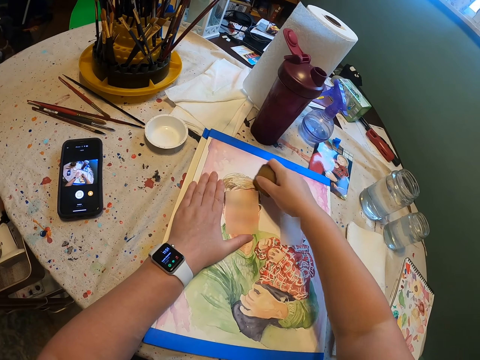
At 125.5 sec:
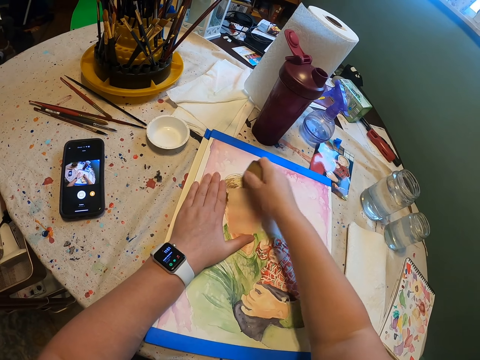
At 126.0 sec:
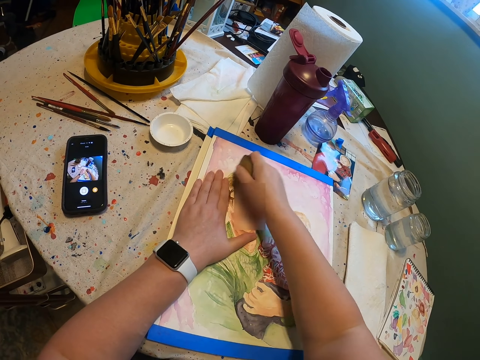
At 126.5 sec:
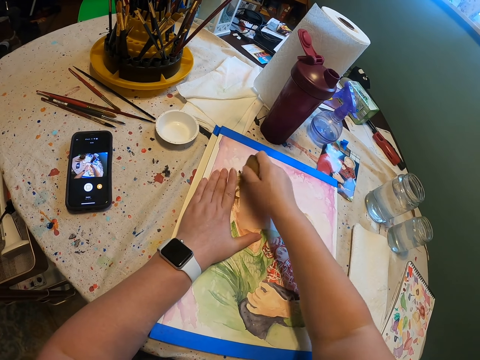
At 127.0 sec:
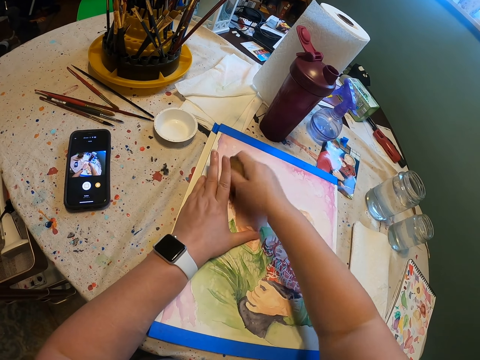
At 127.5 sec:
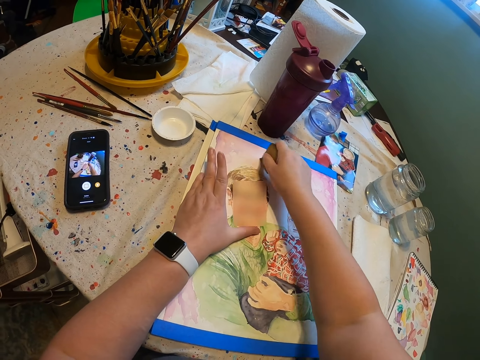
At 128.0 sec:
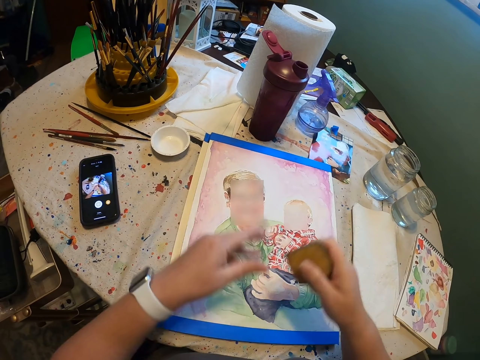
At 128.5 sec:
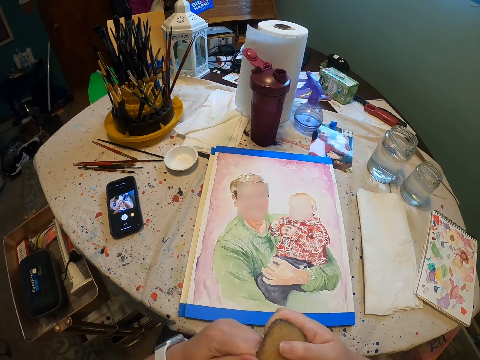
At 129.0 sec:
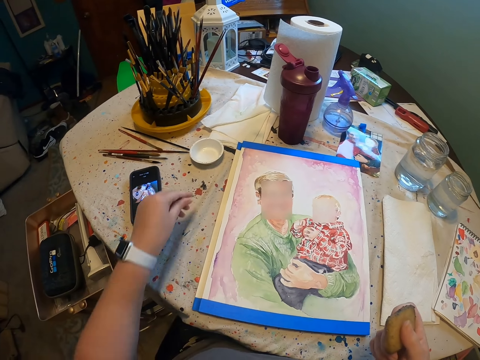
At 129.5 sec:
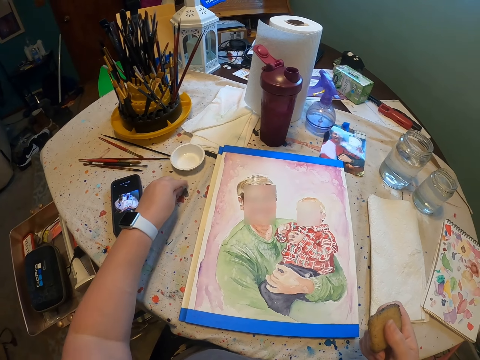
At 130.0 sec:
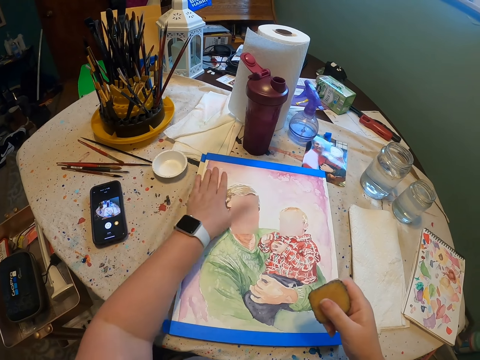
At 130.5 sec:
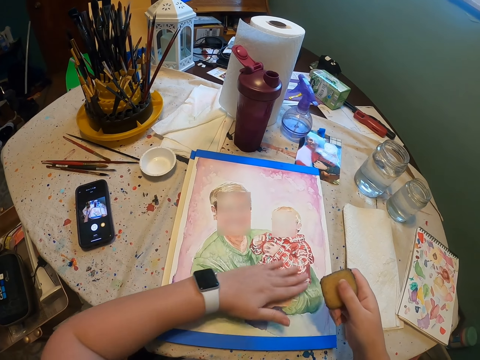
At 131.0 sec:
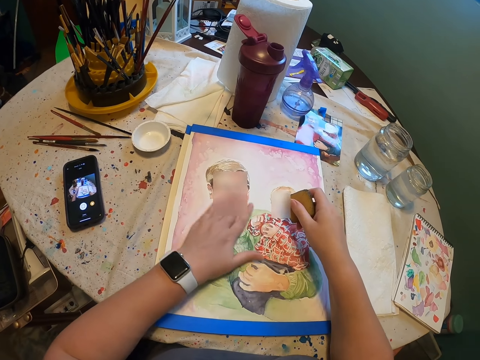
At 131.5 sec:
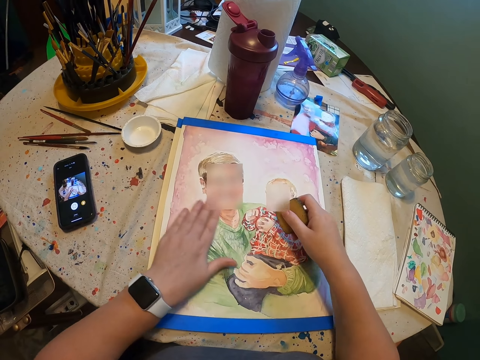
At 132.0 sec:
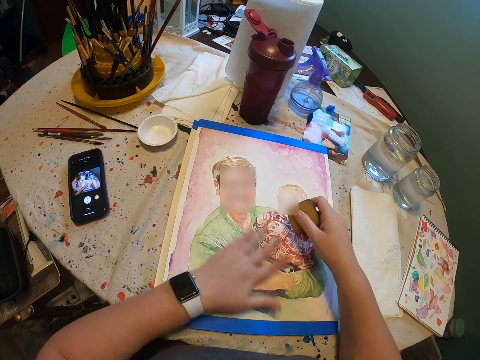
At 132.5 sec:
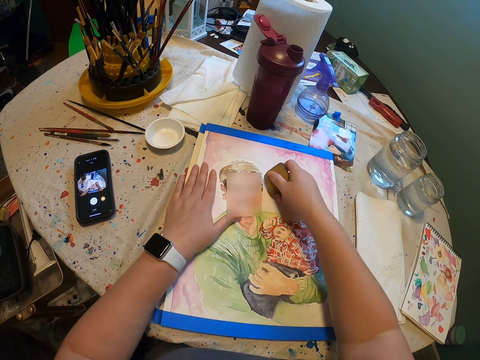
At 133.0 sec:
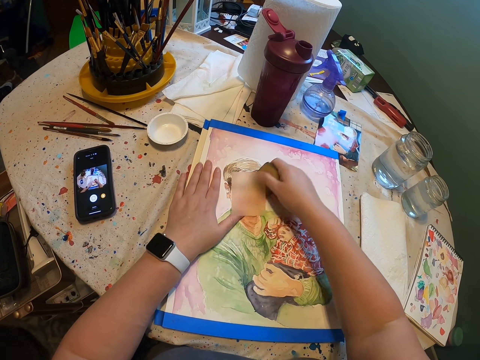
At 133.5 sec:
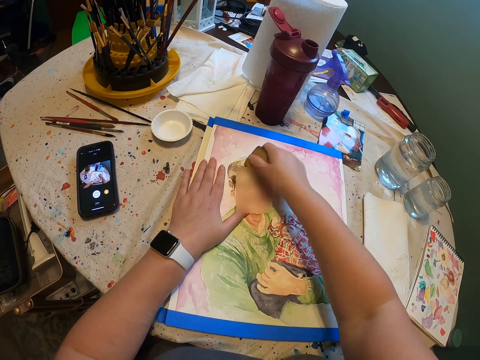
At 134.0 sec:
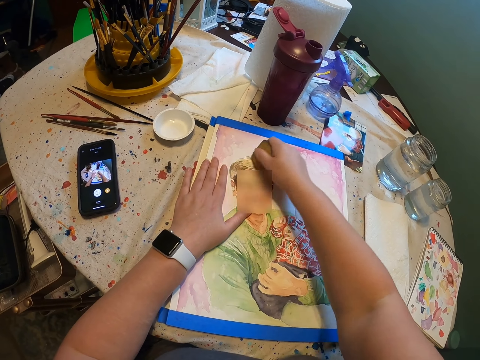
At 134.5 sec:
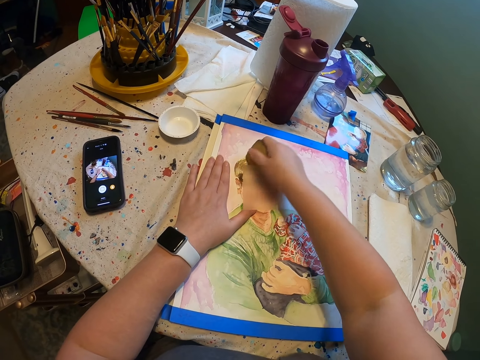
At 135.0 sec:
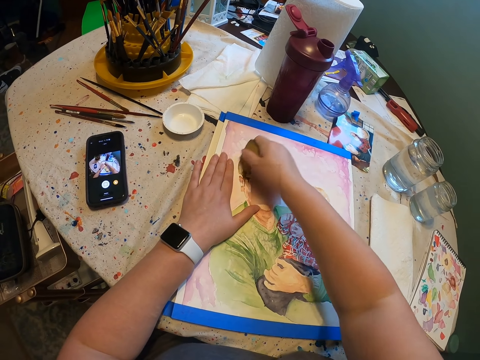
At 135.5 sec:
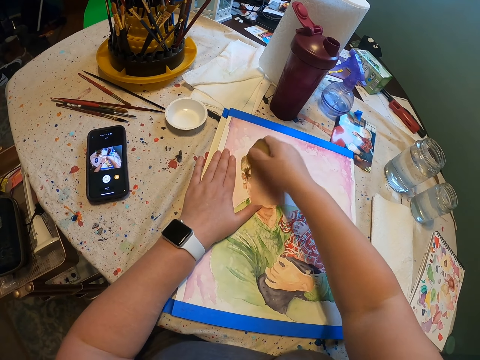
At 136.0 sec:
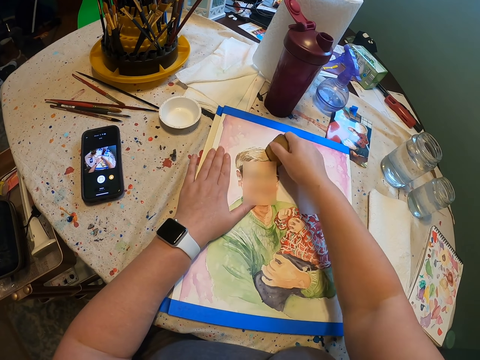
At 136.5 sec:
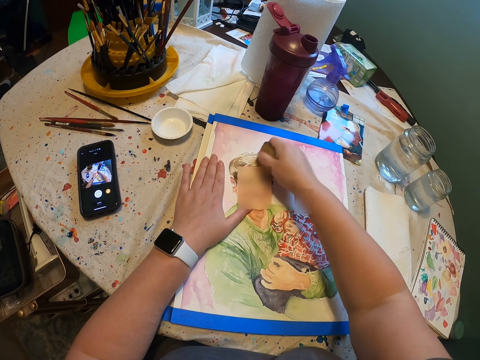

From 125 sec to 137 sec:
The camera wearer moves his fingers. He cuts a piece of rubber. He puts the piece of rubber on the table. He wipes the photo. He rubs the photo.

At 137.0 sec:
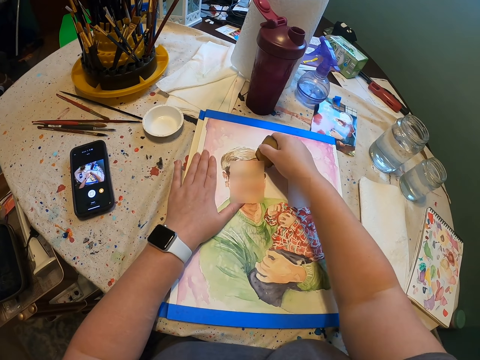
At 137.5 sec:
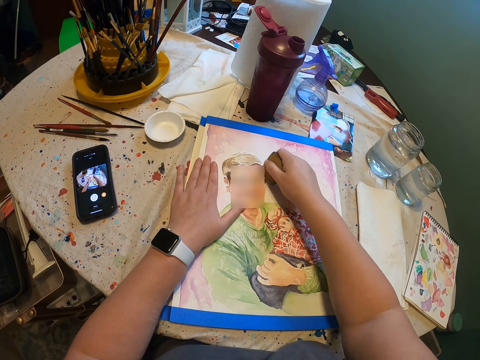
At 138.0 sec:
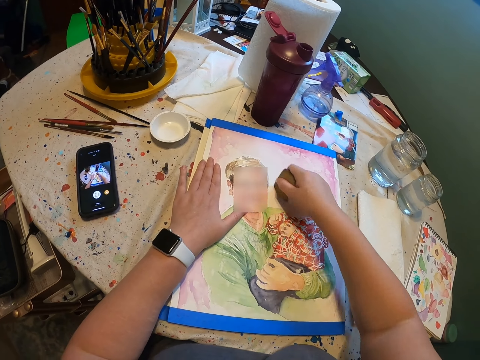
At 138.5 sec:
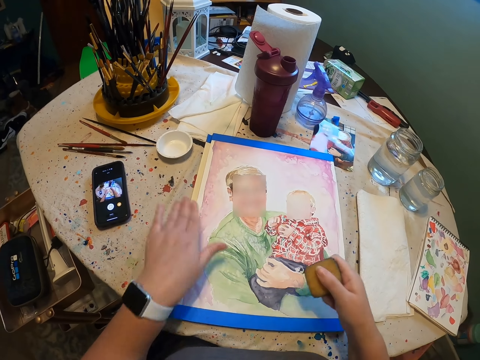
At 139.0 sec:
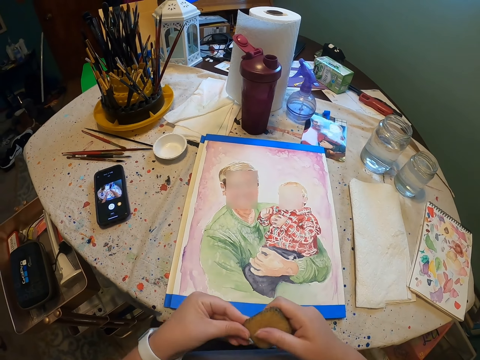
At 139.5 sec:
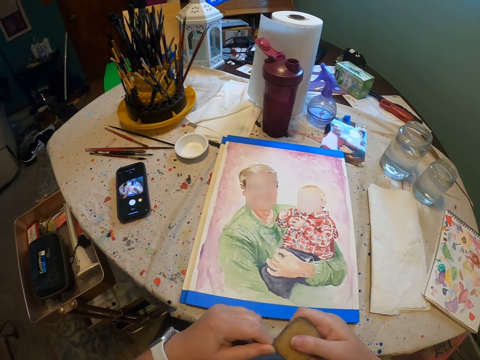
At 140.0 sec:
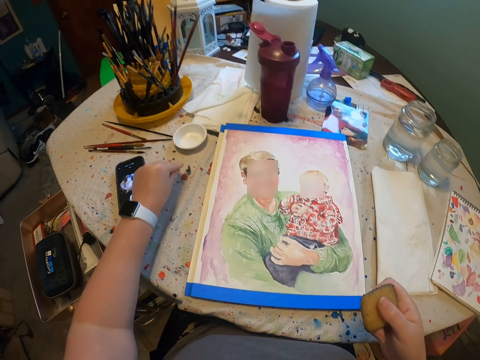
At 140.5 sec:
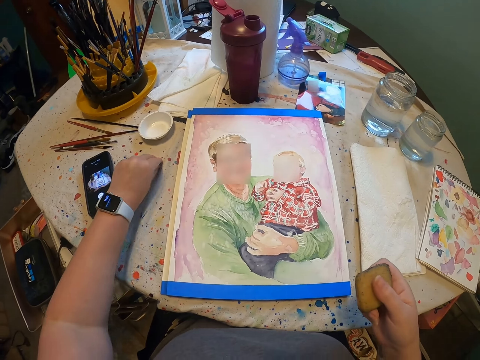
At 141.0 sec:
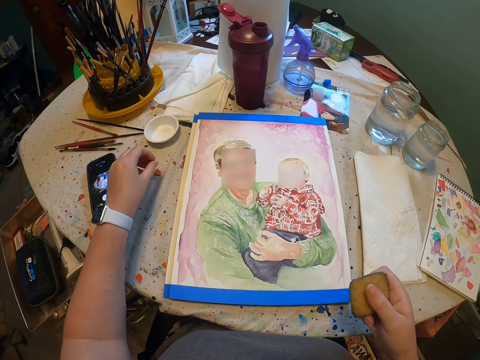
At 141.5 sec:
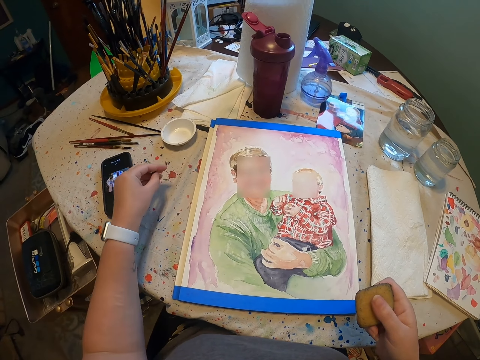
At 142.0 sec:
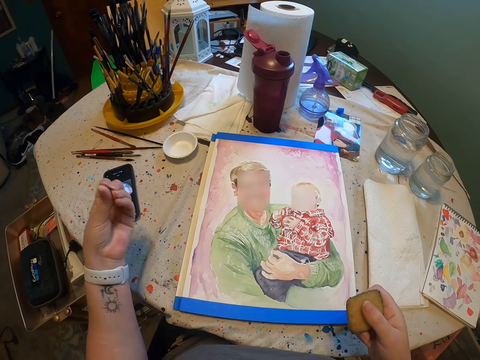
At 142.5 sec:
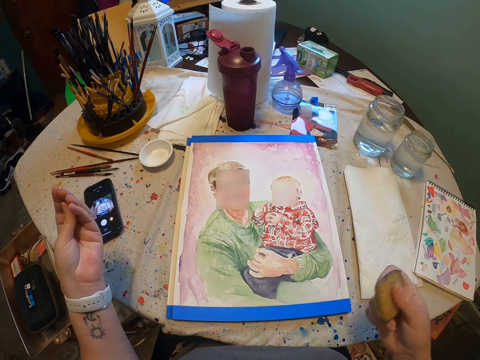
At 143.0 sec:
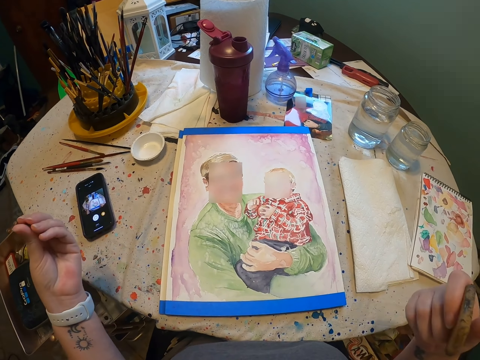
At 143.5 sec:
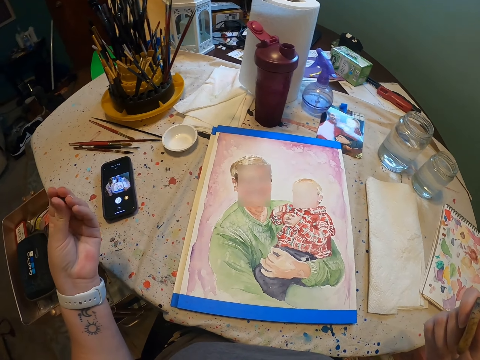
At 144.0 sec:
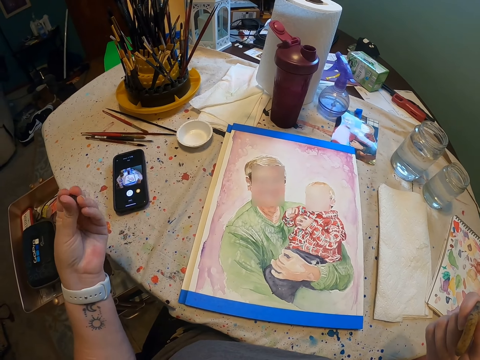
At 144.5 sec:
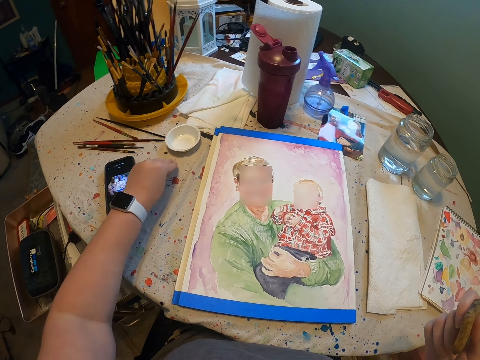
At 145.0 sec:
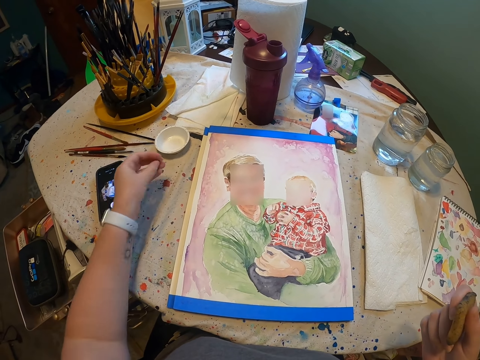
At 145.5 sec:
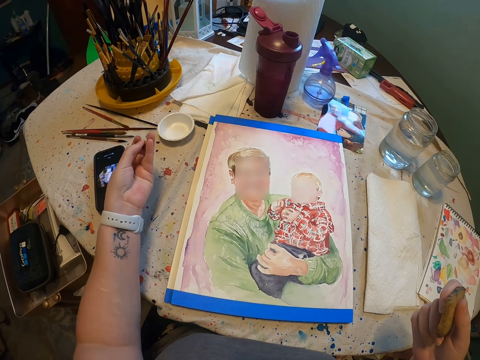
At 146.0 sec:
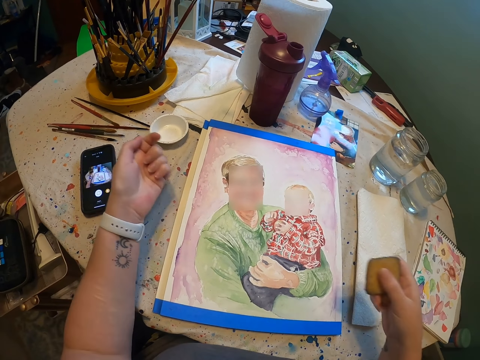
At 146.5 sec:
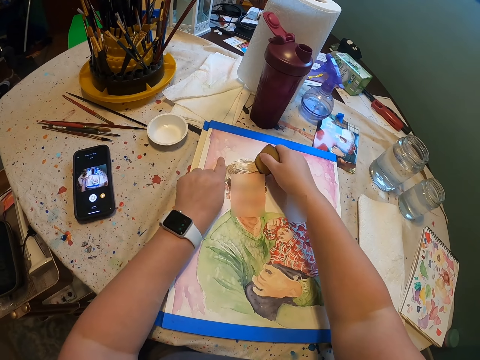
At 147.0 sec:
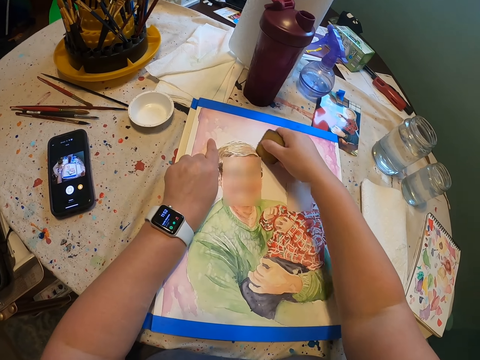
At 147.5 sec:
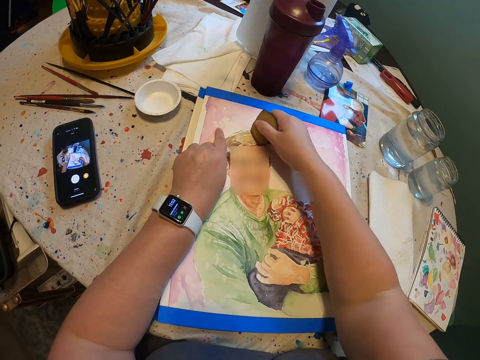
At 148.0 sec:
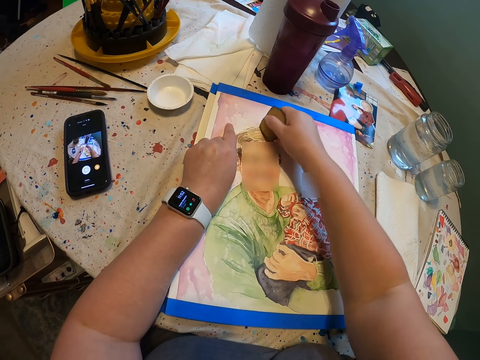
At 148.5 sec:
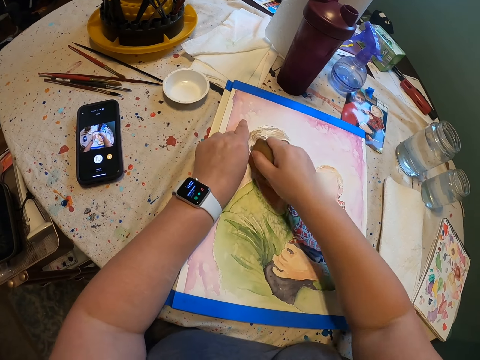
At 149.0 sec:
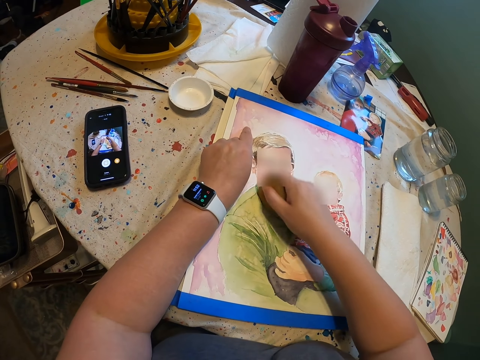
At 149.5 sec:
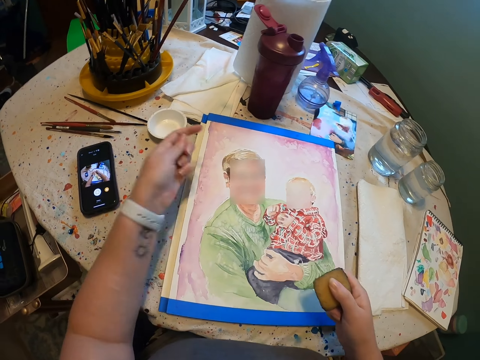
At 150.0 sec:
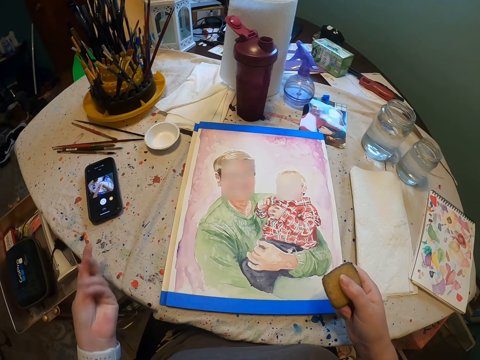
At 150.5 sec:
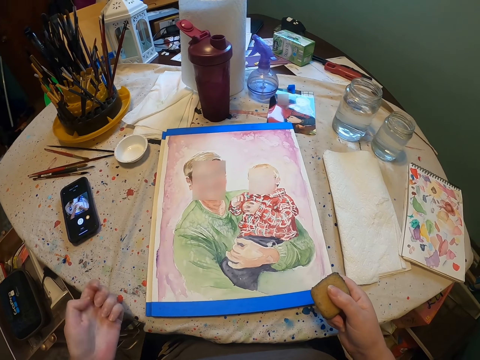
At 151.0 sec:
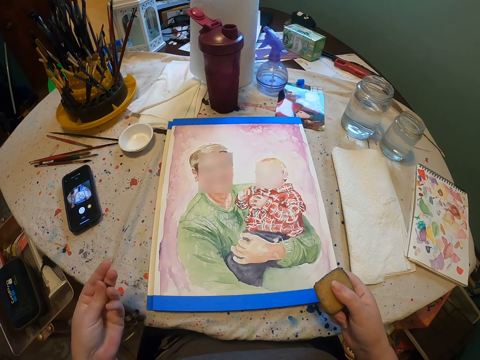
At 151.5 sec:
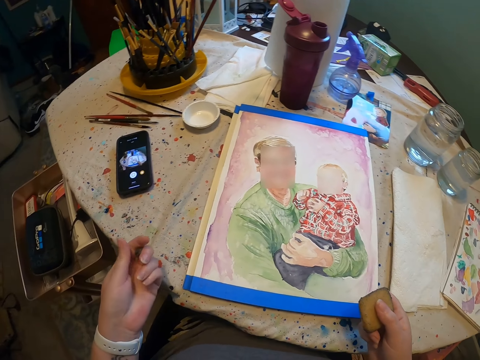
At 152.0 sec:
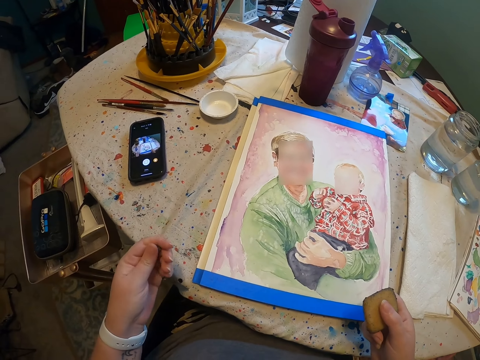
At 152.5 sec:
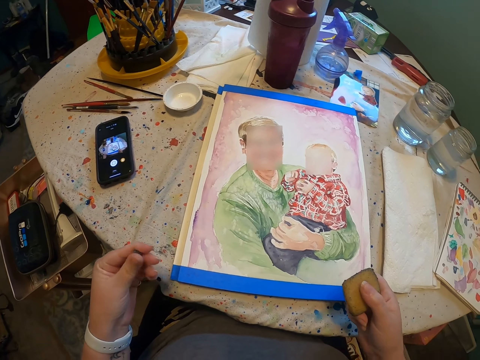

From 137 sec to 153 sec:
The camera wearer cuts a piece of rubber. He puts the piece of rubber on the table. He picks up the pieces of rubber. He picks up the pieces of rubber again. He holds the pieces of rubber. He rubs the photo and places his hand on the photo. He moves his hand. He touches the pieces of rubber.
